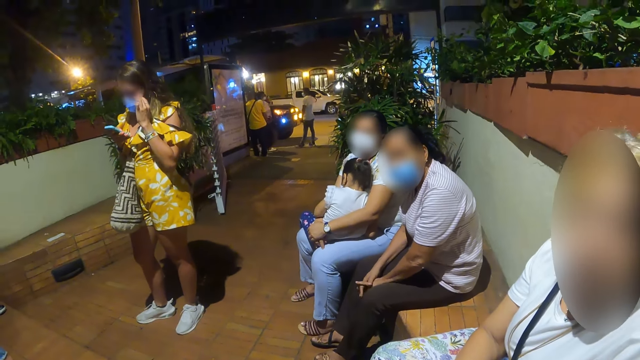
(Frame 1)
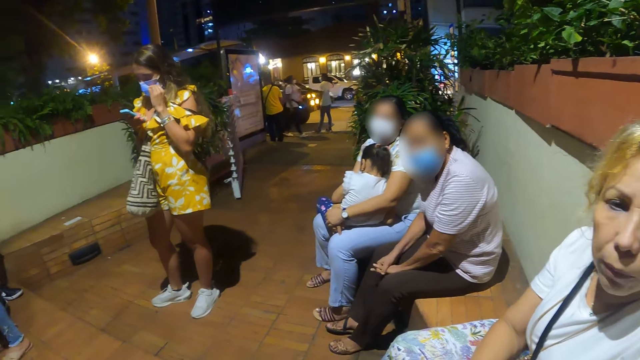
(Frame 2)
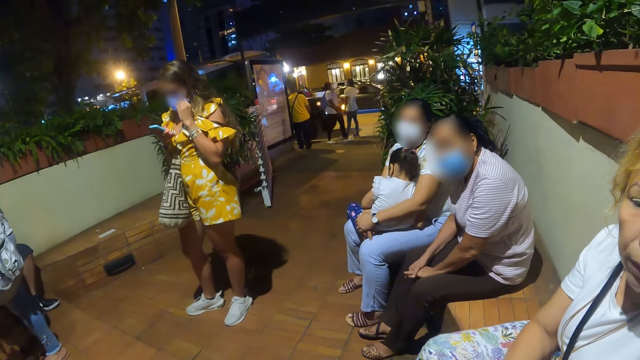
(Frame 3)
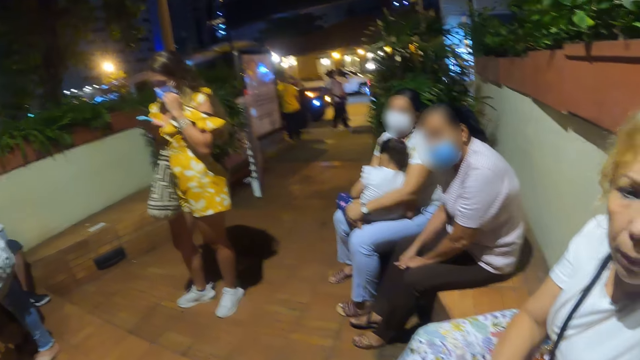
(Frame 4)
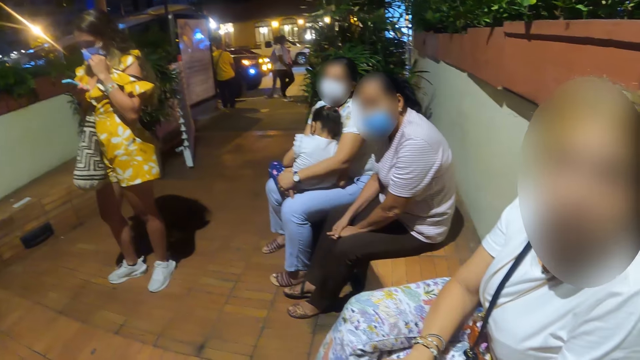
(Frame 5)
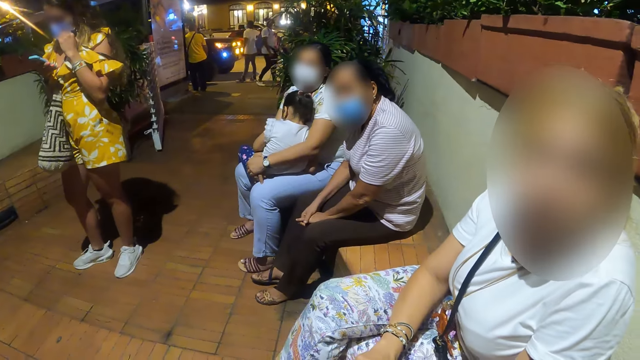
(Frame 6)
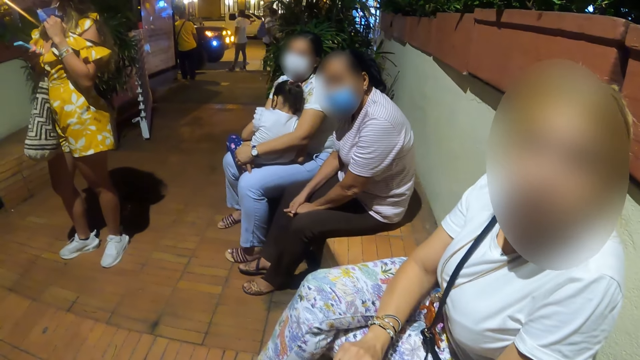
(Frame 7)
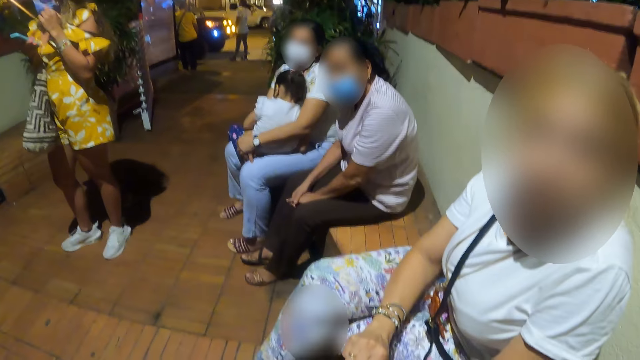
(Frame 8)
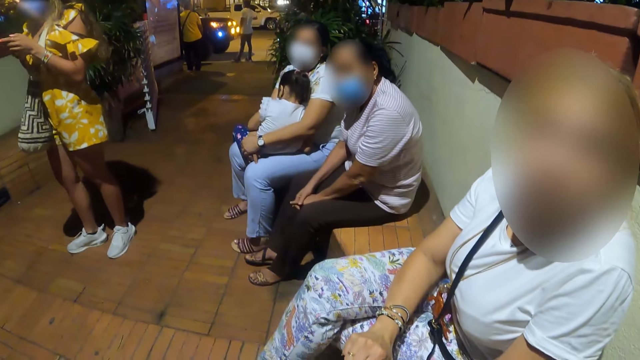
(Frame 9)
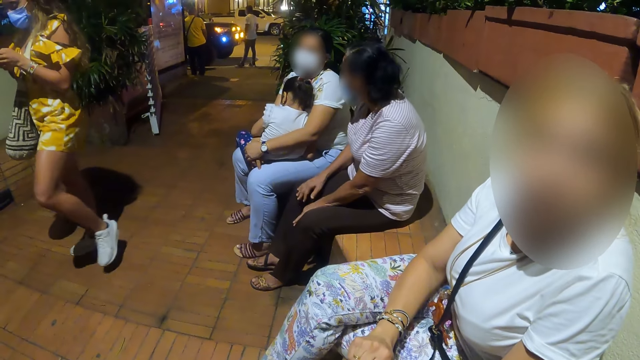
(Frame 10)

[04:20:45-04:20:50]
The camera wearer talks to a man.

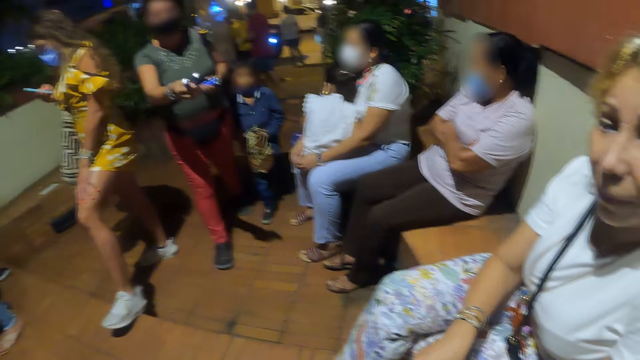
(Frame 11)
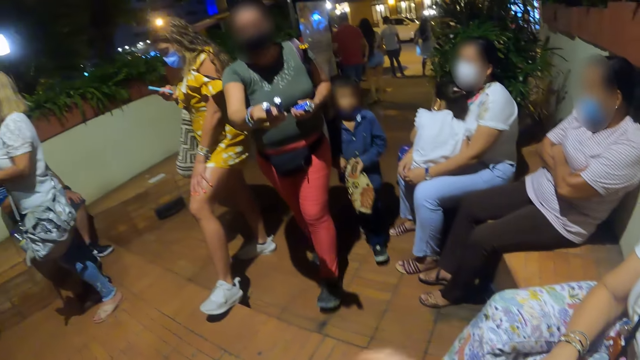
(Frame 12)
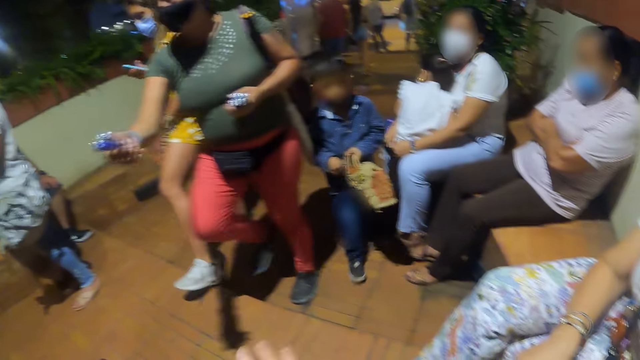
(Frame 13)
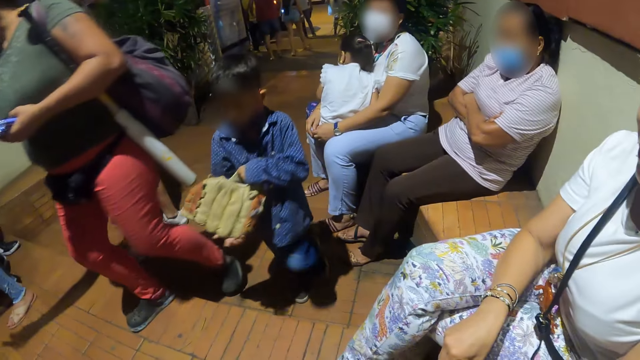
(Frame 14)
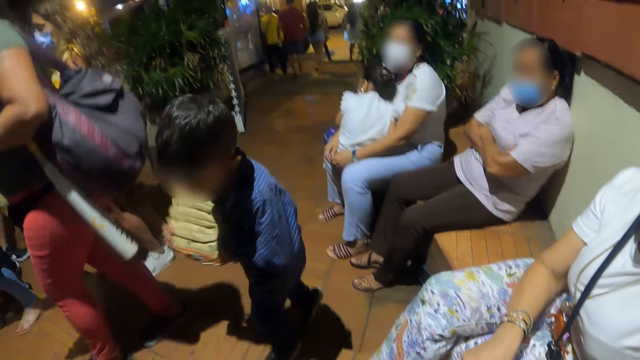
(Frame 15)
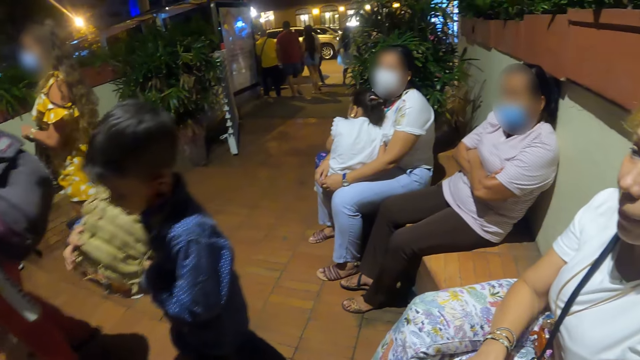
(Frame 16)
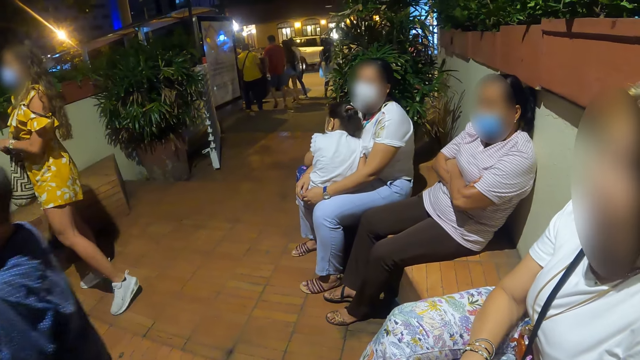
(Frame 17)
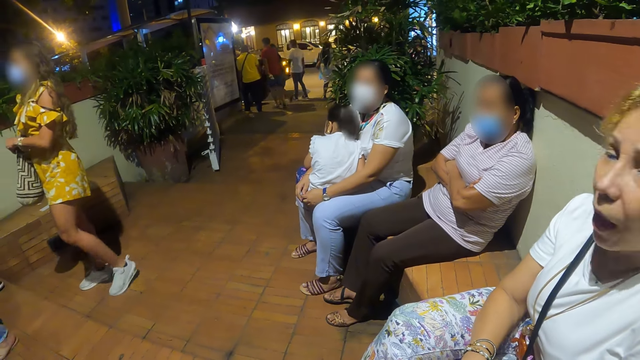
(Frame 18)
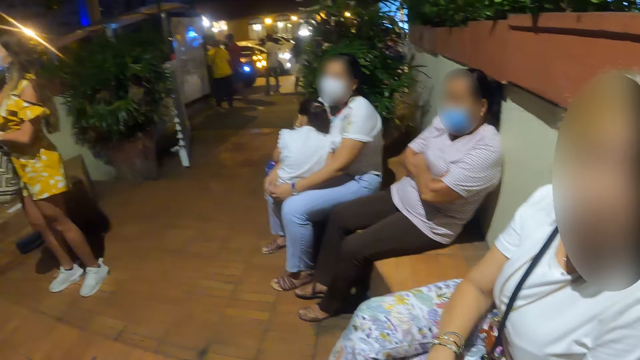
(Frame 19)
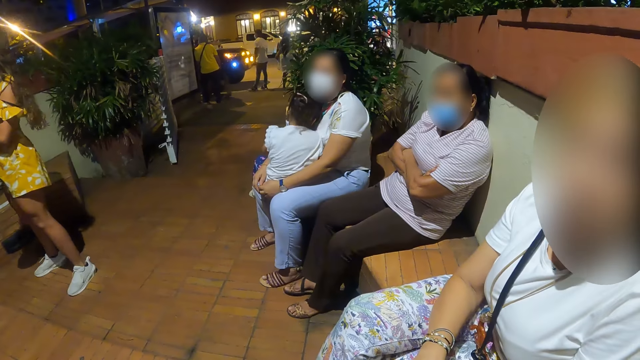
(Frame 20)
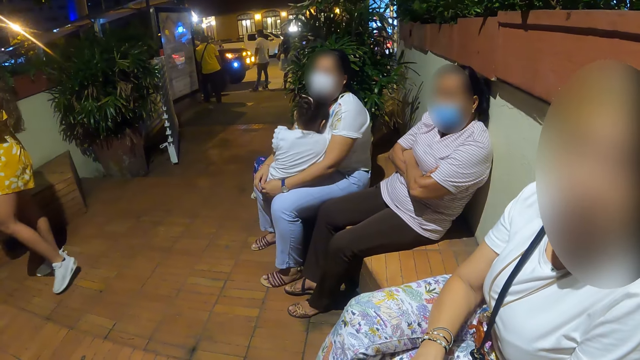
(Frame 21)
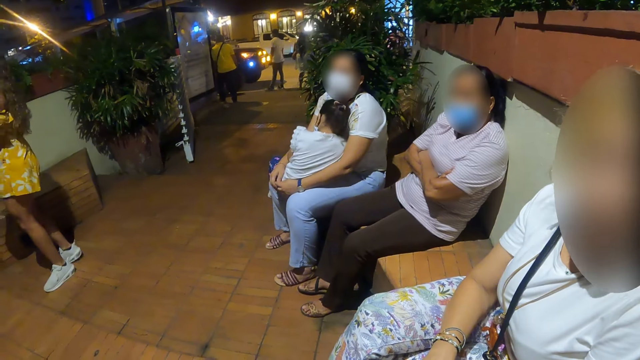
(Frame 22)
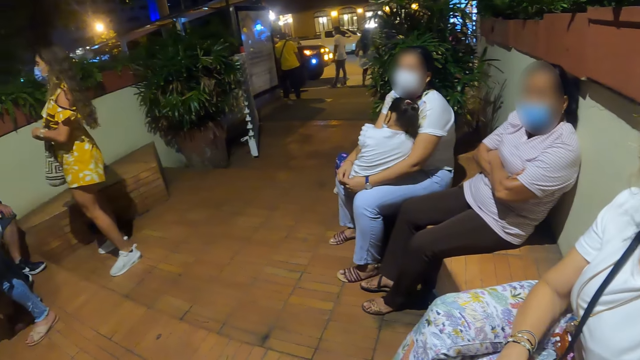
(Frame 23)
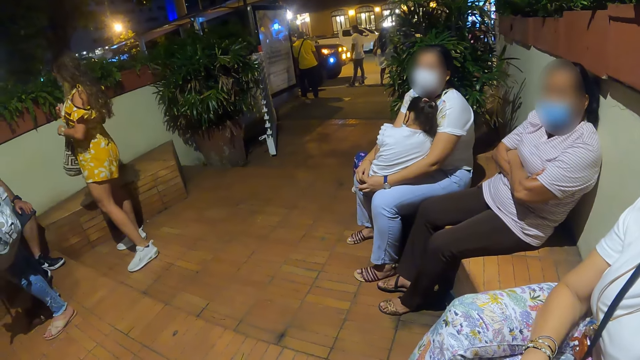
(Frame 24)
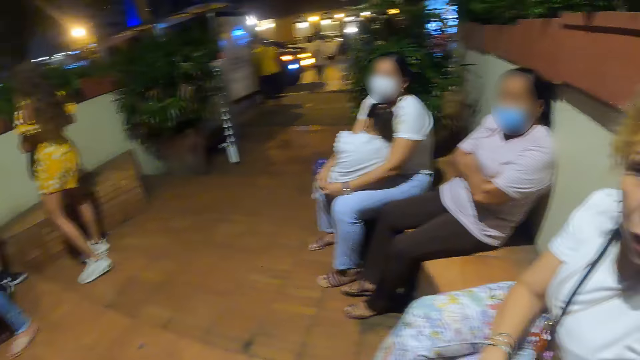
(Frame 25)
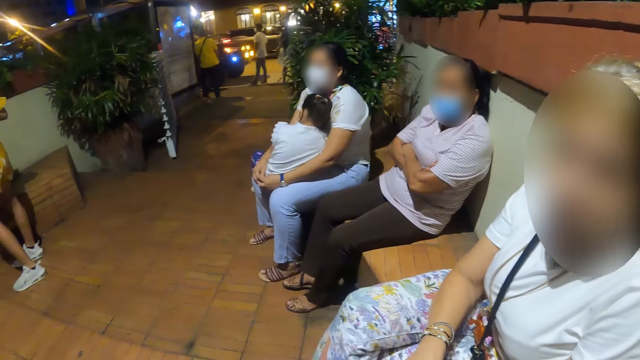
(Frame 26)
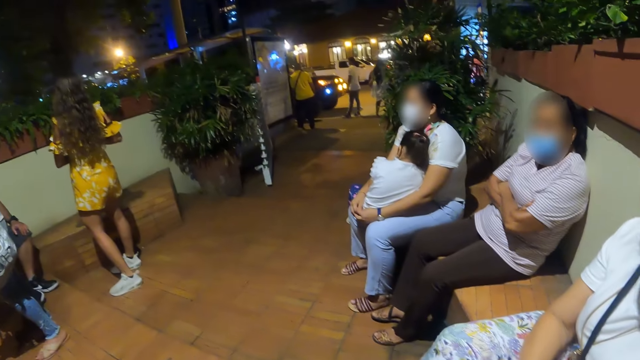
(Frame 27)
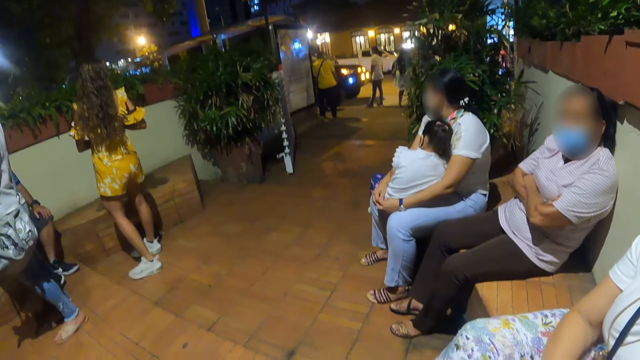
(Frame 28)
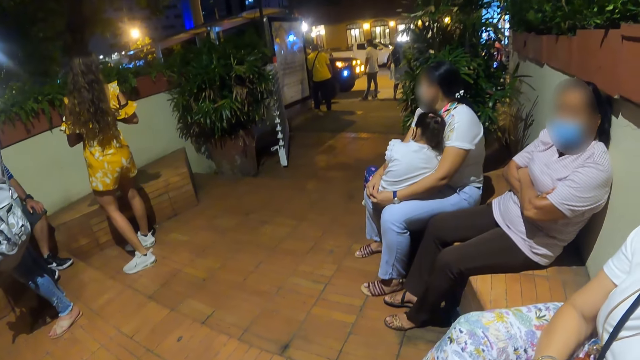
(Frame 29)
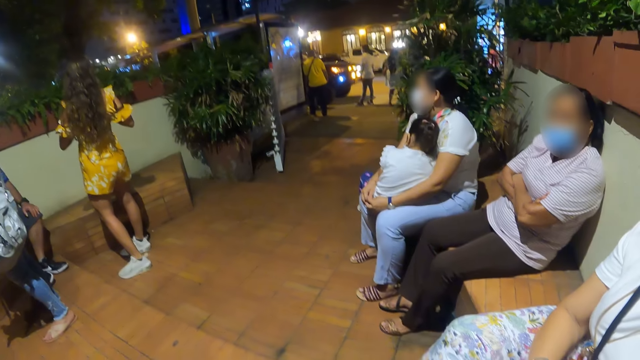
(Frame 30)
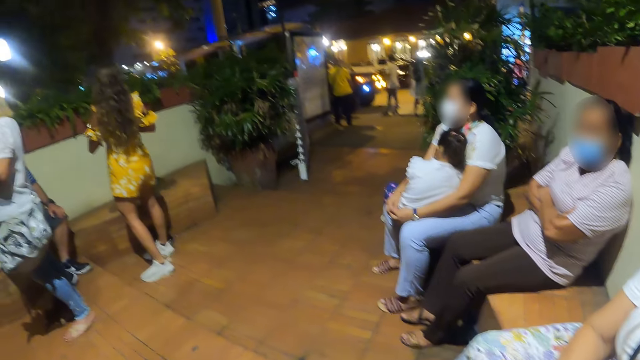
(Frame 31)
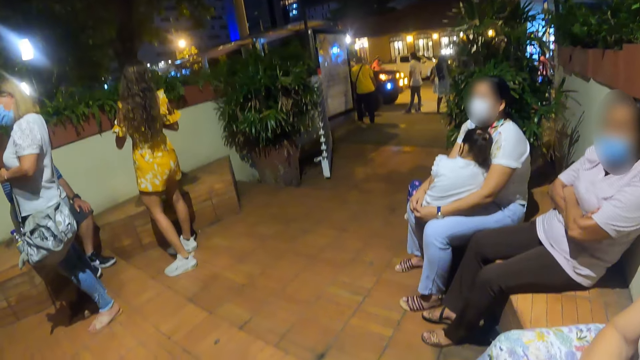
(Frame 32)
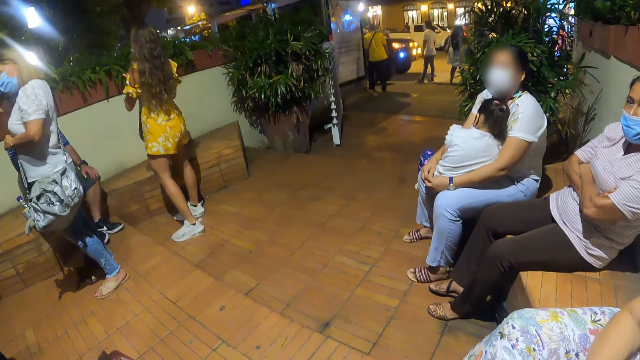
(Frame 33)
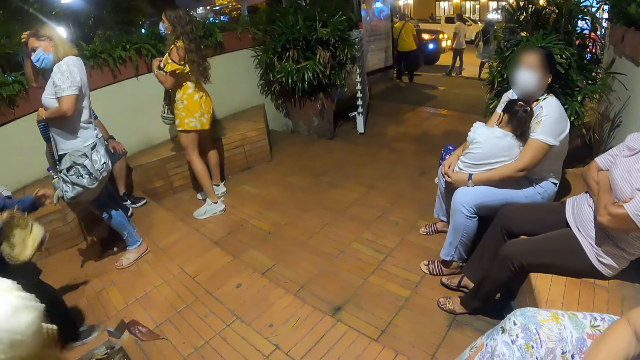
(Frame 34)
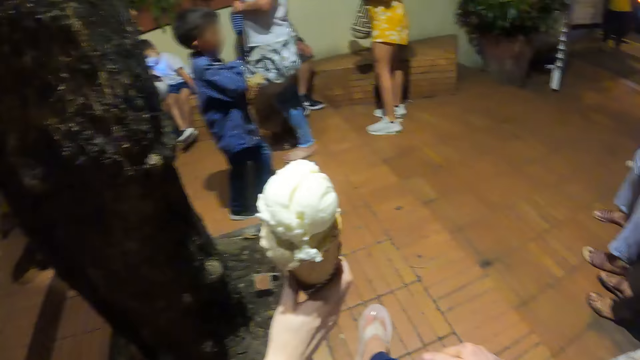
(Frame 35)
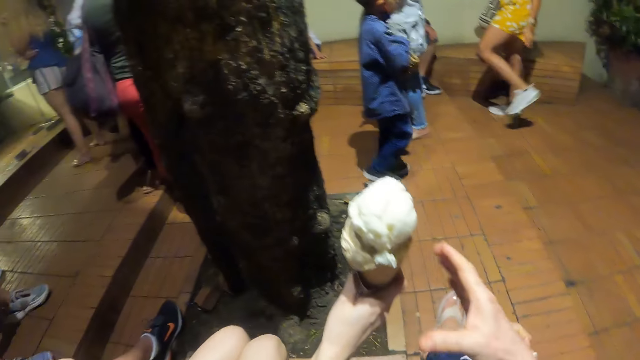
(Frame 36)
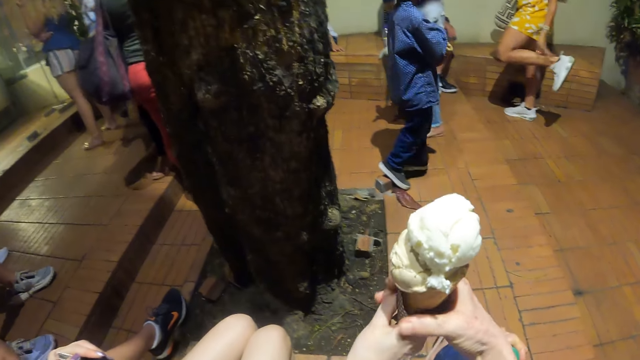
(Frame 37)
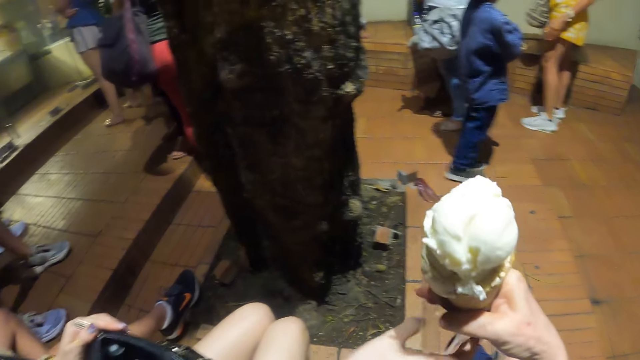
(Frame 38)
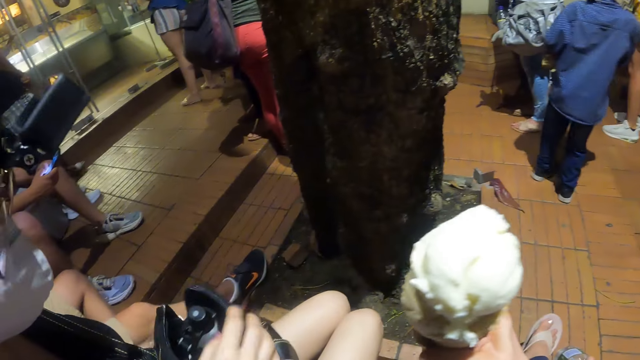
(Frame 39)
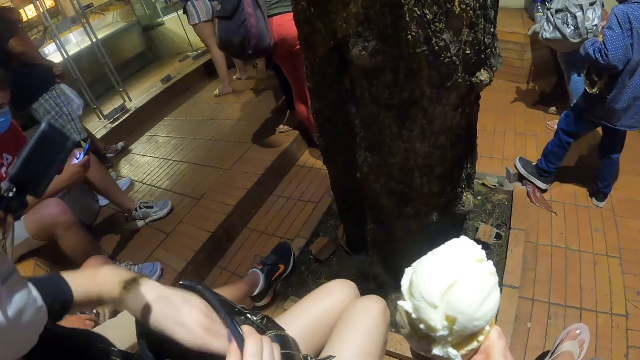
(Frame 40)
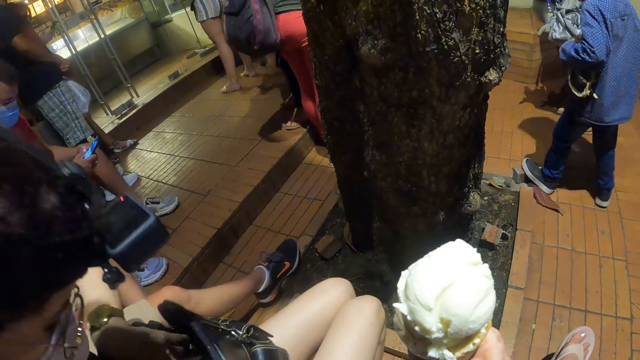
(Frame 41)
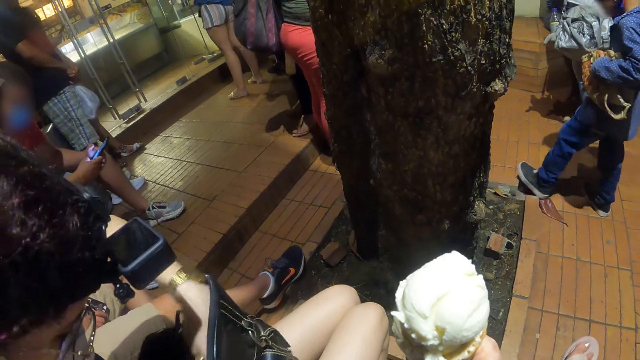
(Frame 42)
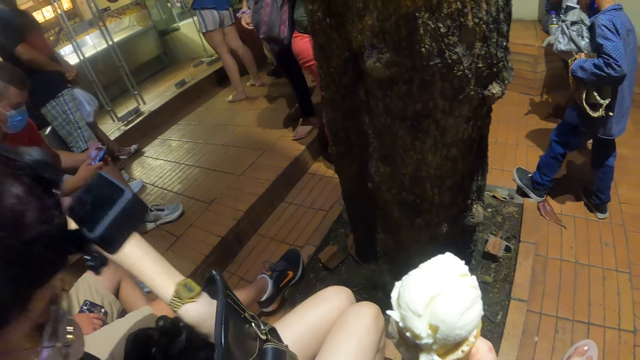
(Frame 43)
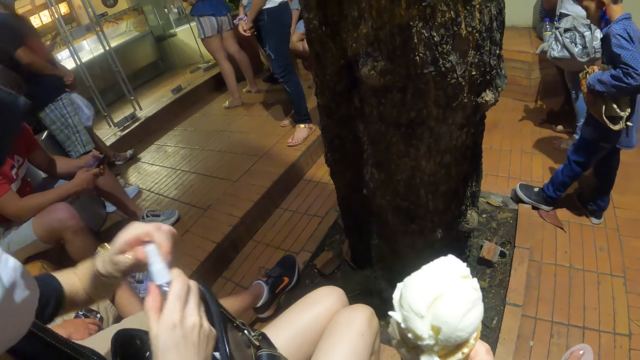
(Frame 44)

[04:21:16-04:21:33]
The camera wearer looks around. A woman walks around. A boy walks around. The camera wearer converses with another woman. They look around, converse with the other woman, and look around. They pick the ice cream from a person. They transfer the ice cream to the right hand. They look around. The person puts the left hand inside the bag. The person opens the handbag. The person pulls a bottle from the bag.
